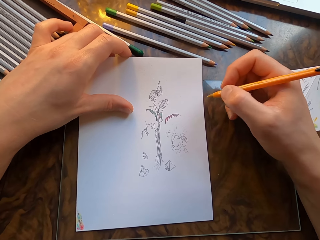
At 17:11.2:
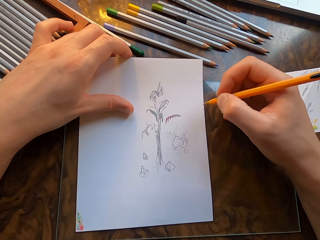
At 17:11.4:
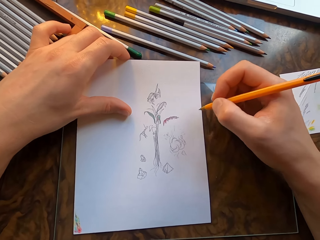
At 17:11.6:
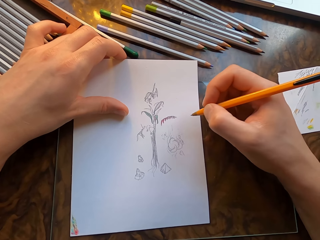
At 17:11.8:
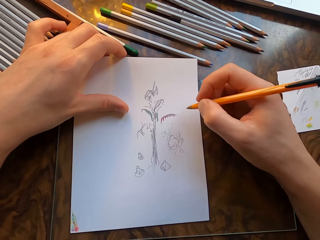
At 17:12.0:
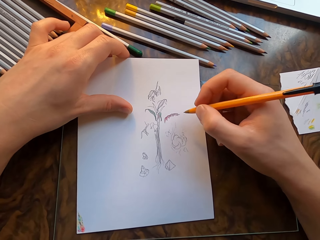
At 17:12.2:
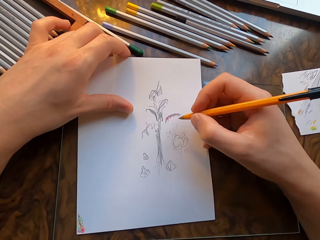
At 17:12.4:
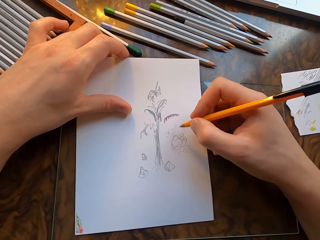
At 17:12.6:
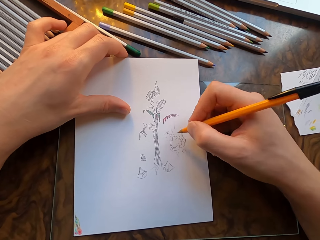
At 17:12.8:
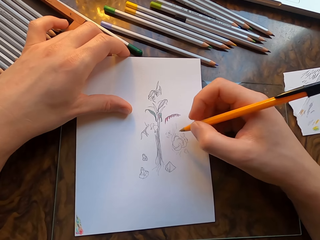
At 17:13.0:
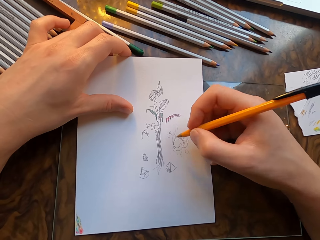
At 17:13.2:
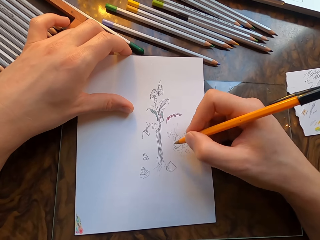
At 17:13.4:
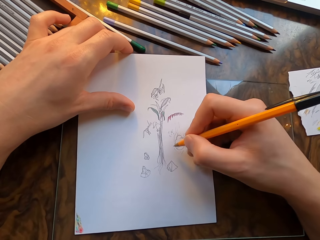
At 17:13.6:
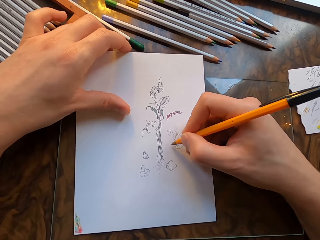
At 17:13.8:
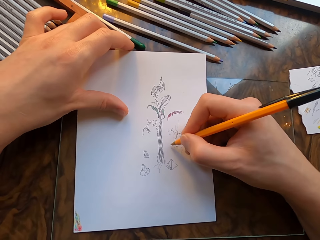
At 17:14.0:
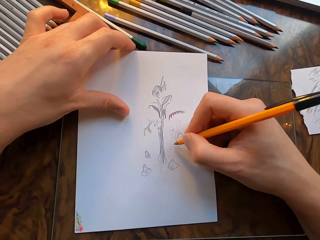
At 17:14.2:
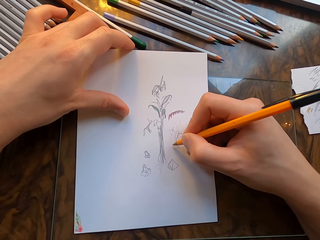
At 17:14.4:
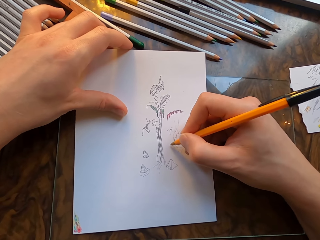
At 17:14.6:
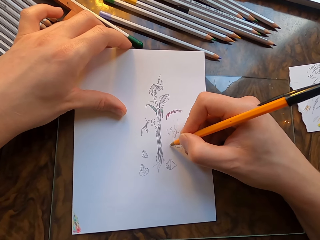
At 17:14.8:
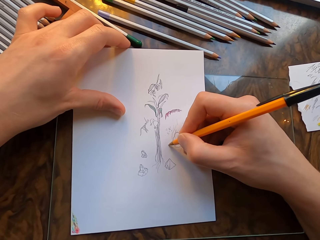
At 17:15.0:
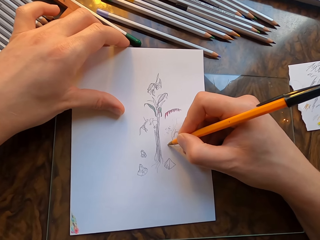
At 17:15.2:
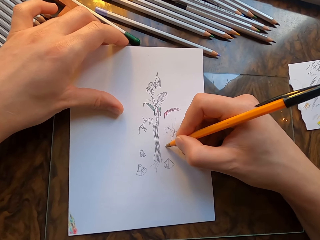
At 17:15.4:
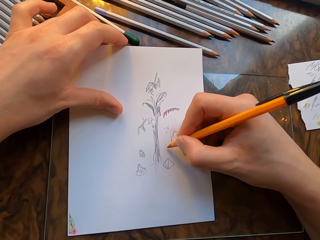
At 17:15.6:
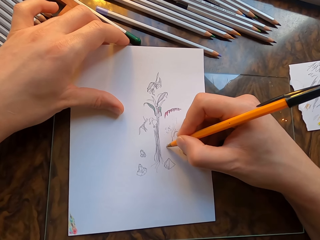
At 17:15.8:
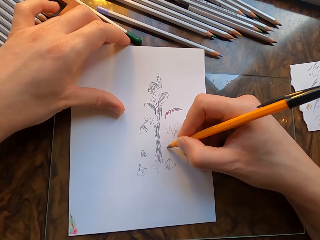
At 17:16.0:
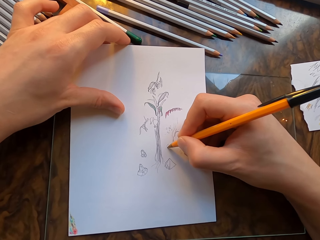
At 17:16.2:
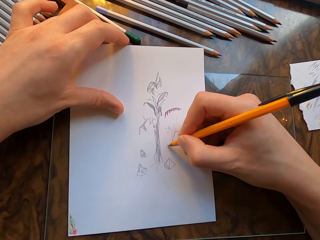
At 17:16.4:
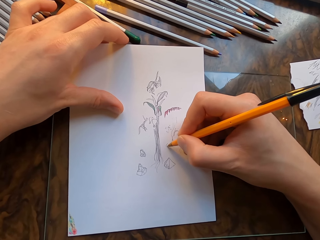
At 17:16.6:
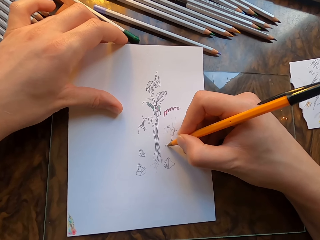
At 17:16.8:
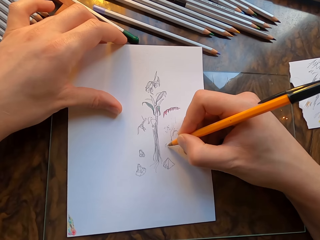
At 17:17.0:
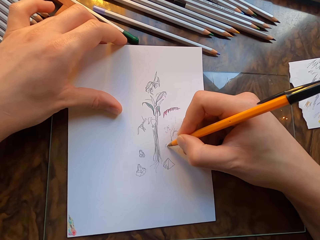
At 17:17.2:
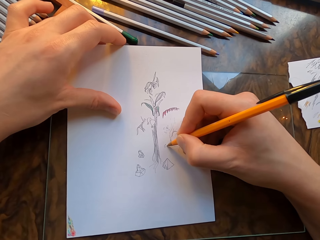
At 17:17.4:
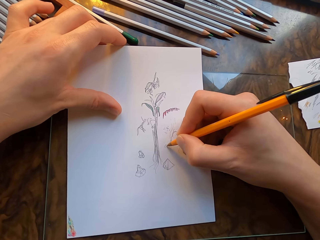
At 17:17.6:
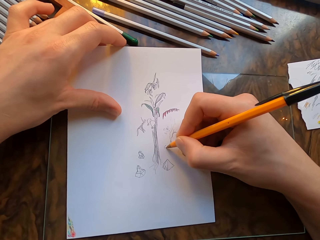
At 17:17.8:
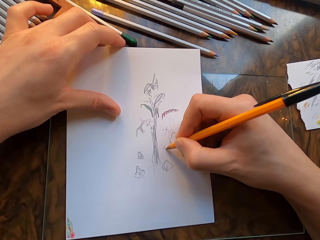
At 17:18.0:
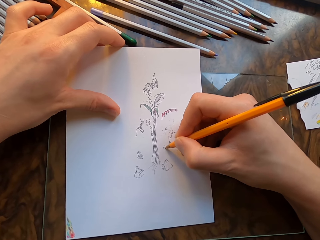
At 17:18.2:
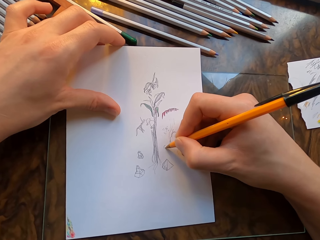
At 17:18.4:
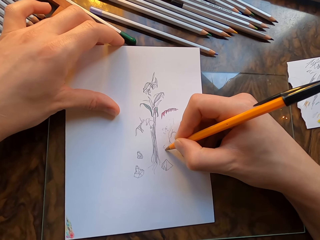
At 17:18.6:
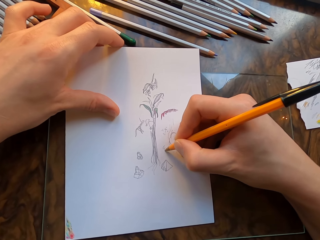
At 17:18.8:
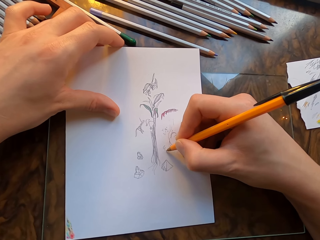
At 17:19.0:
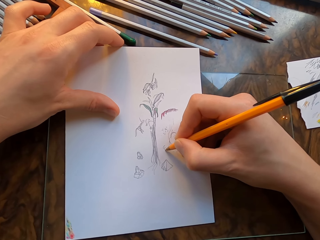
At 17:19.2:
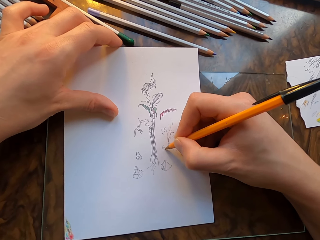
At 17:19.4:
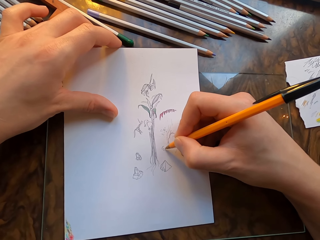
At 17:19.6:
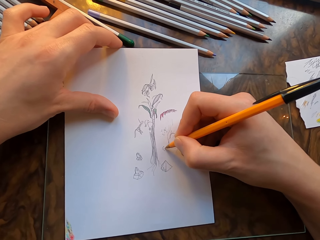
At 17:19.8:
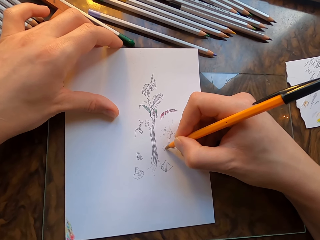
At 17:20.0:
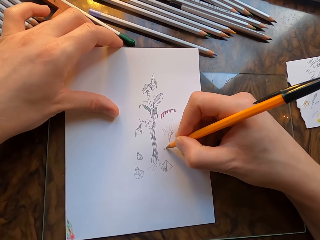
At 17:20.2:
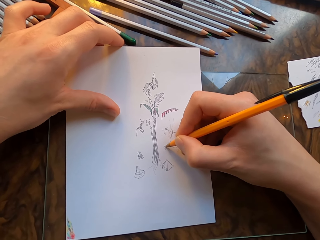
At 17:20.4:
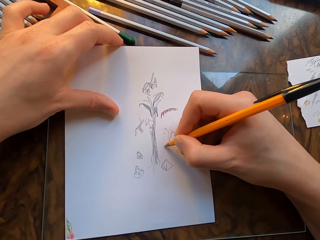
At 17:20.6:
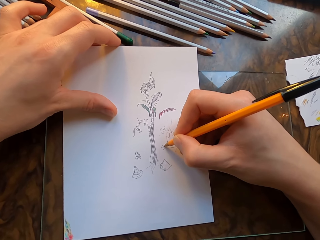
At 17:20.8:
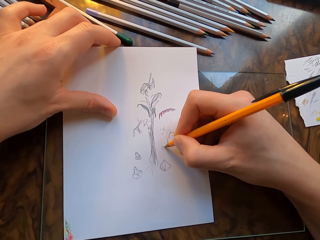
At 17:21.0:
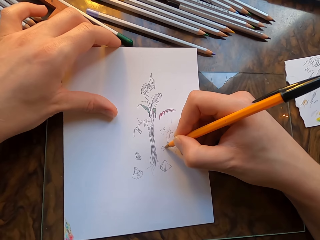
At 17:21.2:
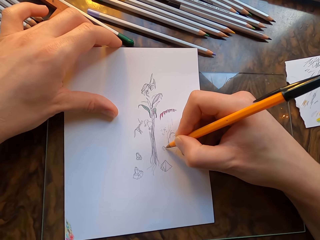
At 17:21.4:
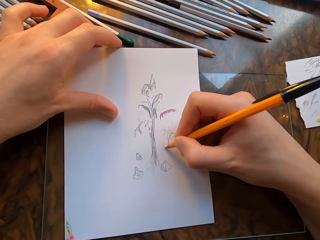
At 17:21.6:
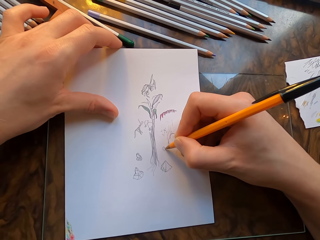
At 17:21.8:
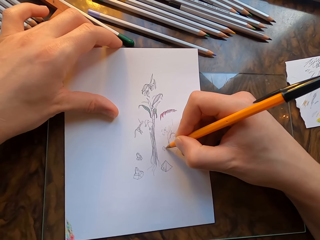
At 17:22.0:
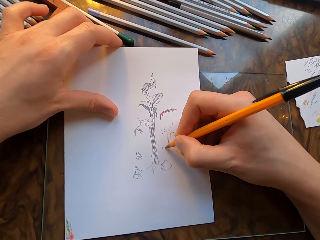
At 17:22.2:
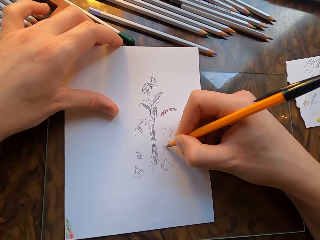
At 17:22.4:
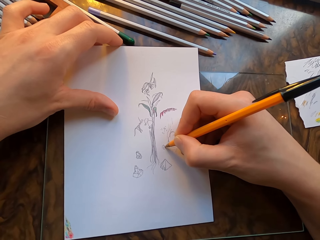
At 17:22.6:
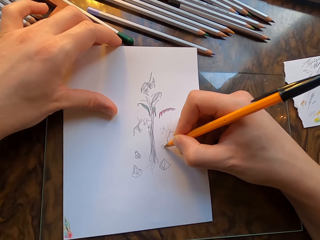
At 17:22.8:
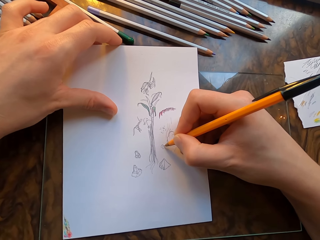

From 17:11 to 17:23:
The camera wearer moves his right hand. He draws on the drawing paper with the drawing pen in his hand.

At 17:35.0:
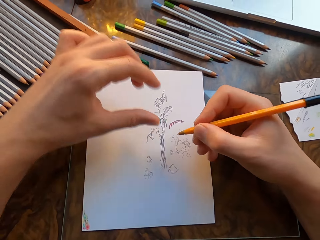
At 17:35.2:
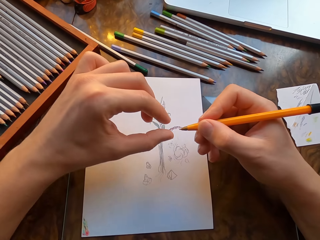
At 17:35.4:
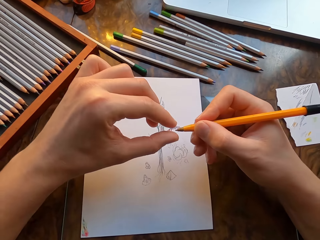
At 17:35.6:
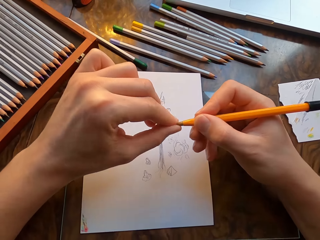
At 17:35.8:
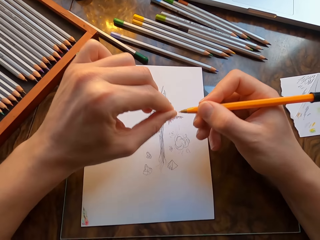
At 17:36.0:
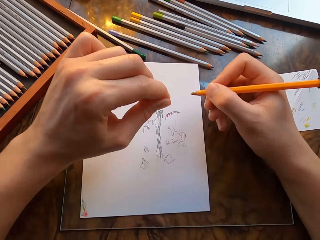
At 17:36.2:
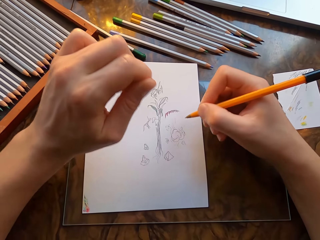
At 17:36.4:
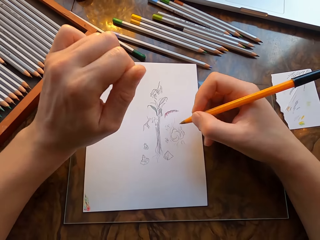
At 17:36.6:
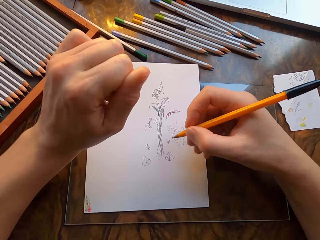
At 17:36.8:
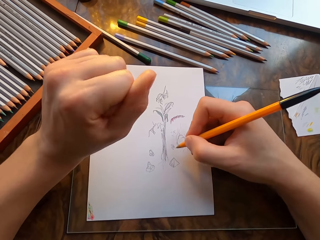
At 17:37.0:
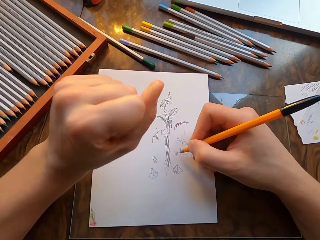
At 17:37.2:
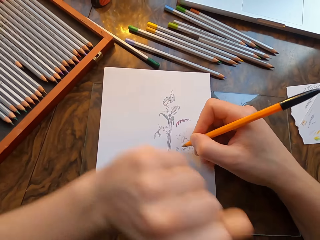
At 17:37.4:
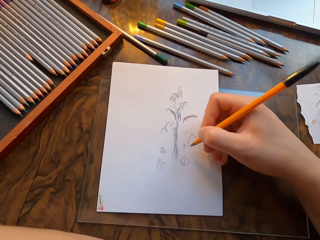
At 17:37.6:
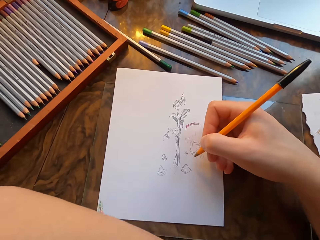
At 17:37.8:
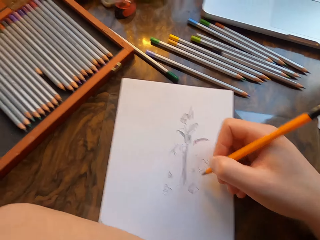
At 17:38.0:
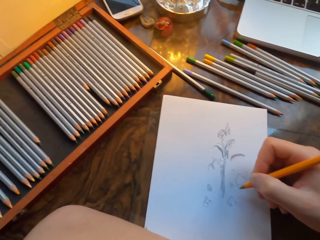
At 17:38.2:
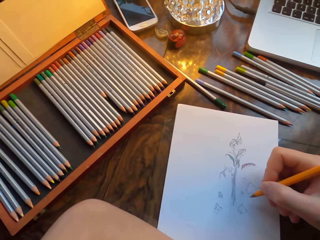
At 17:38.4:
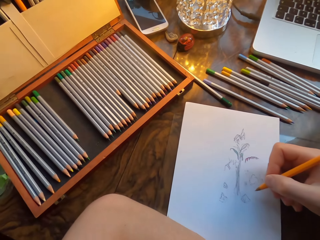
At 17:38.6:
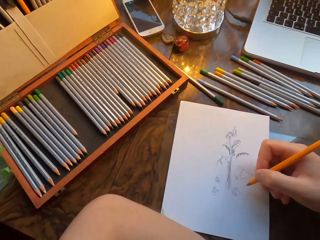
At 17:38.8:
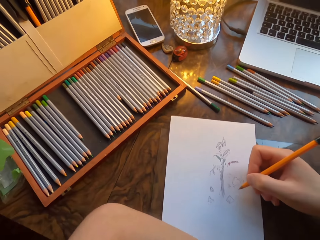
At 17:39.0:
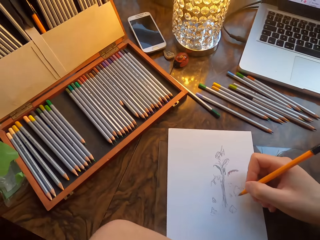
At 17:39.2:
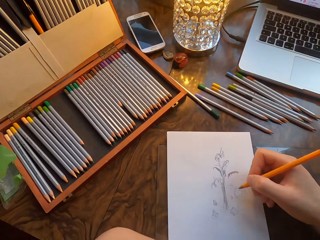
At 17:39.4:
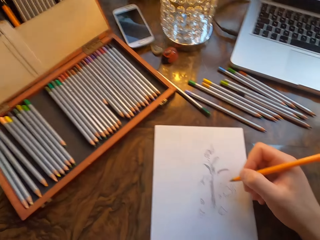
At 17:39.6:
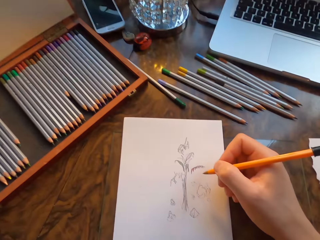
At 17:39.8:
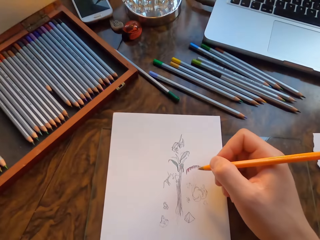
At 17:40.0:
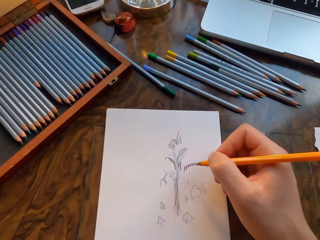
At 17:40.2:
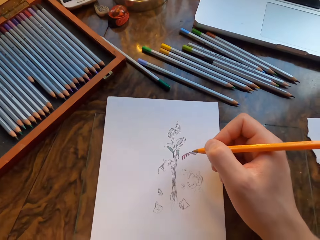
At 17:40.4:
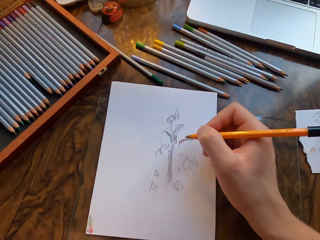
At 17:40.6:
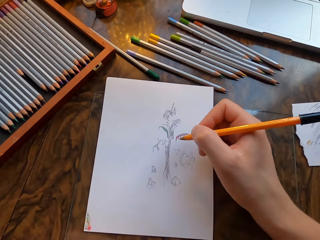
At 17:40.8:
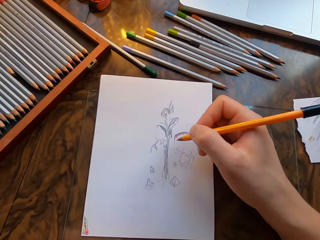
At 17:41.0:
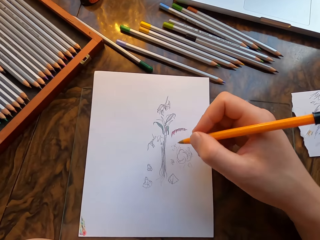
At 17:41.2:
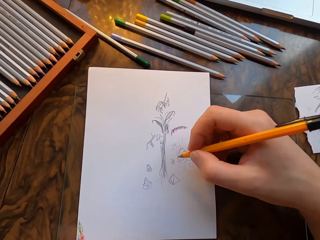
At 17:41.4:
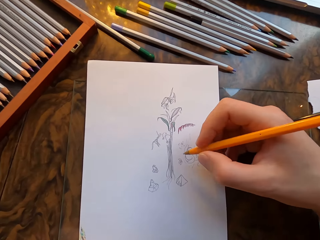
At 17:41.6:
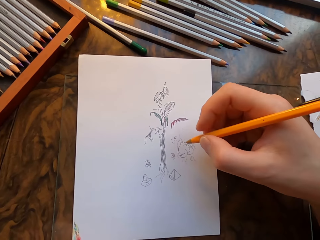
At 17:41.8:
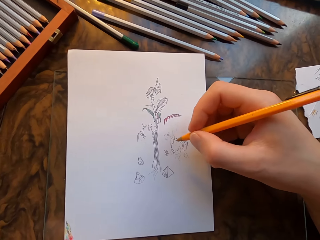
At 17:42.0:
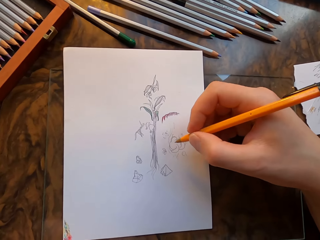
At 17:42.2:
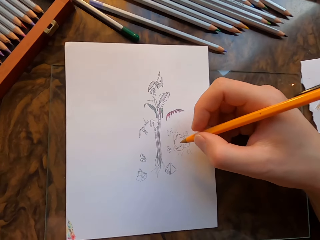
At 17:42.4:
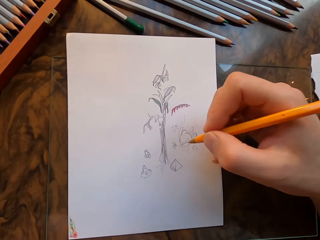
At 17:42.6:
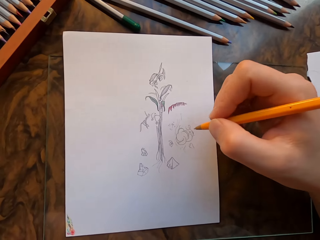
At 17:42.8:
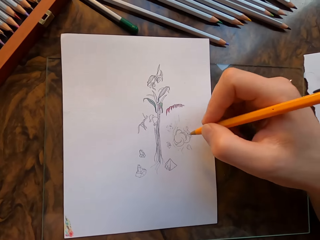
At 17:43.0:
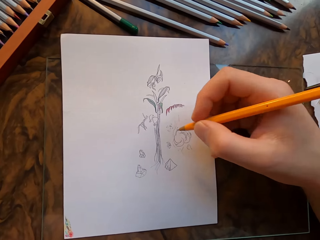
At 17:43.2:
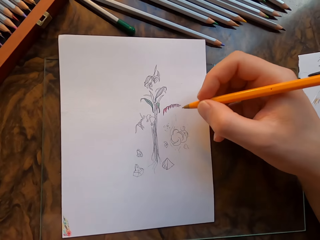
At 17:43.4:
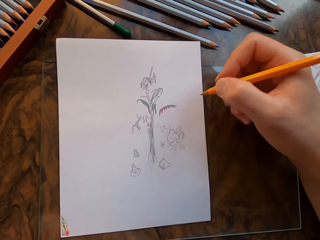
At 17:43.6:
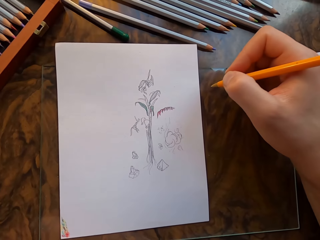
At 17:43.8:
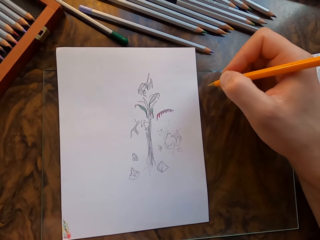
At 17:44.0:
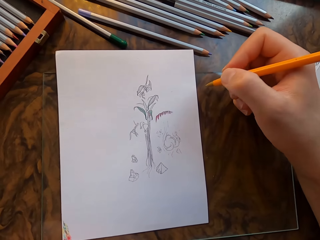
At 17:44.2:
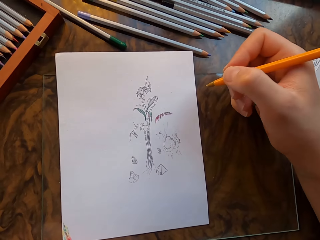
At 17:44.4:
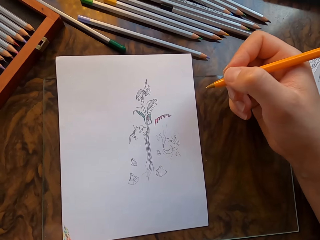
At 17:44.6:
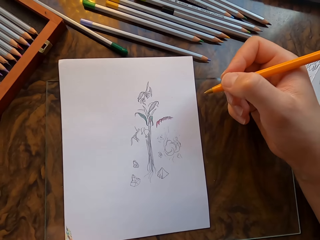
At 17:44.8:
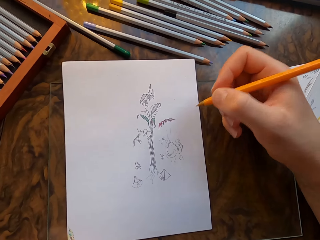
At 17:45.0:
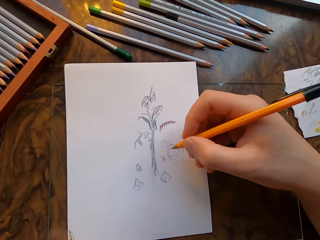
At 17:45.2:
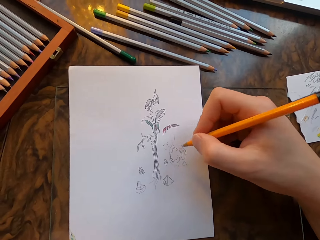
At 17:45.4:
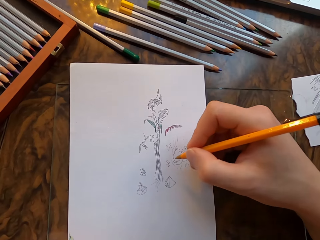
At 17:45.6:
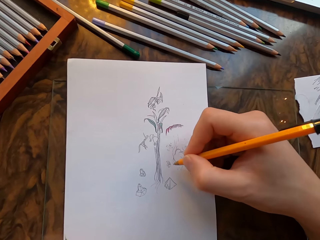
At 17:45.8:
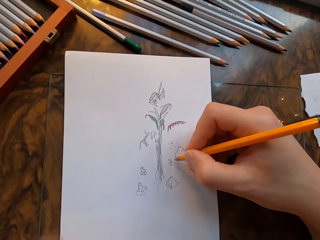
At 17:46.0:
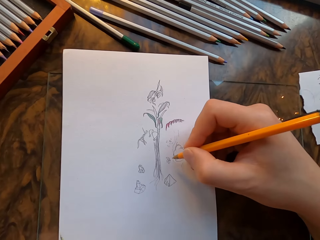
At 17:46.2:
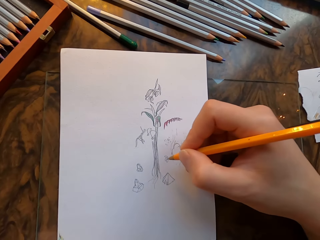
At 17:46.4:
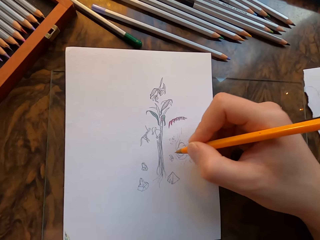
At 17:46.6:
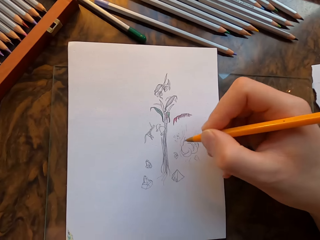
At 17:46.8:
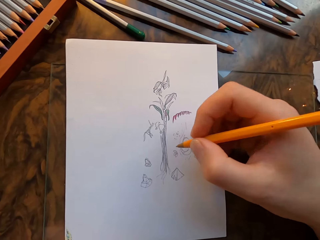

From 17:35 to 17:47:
The camera wearer wipes the tip of the pen with his left hand. He rests his left hand on the table. He moves the drawing paper. He moves his right hand.
